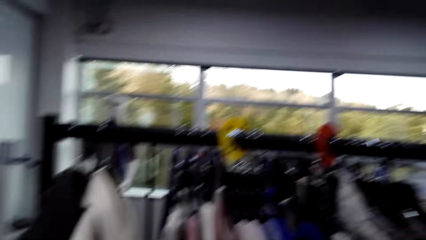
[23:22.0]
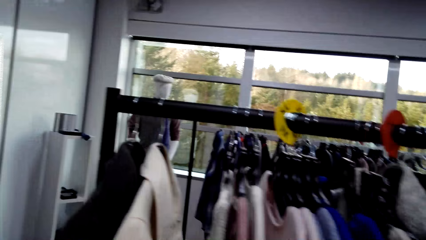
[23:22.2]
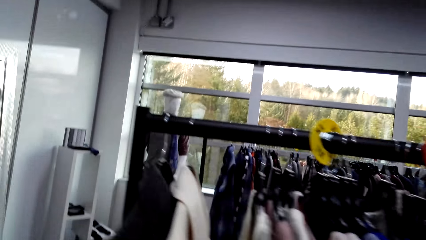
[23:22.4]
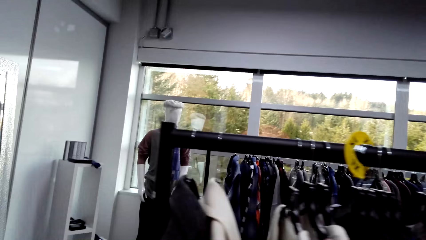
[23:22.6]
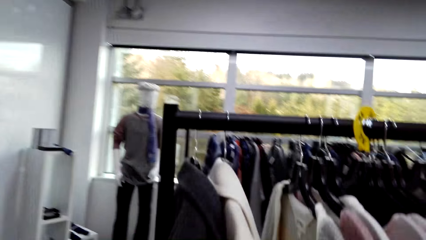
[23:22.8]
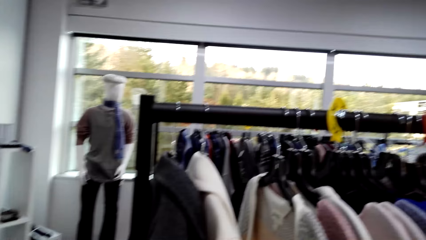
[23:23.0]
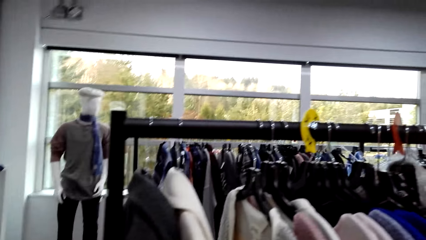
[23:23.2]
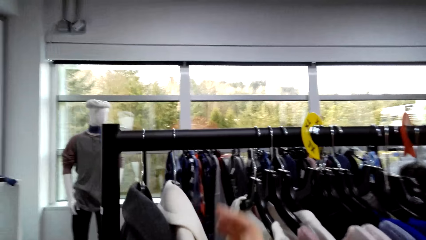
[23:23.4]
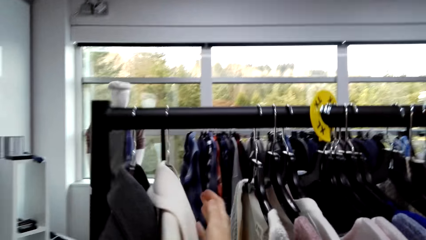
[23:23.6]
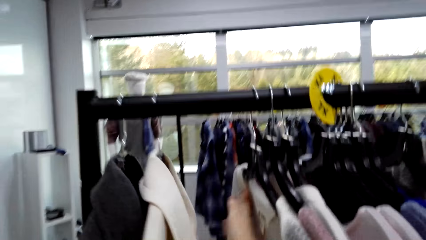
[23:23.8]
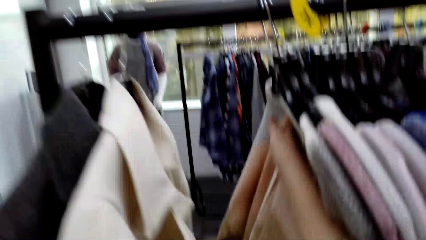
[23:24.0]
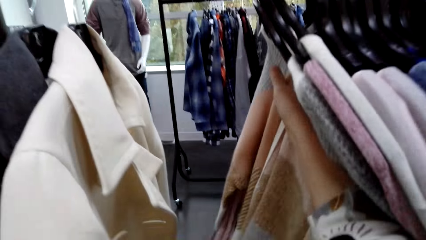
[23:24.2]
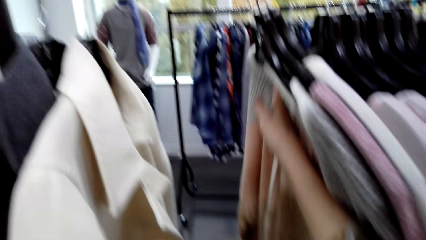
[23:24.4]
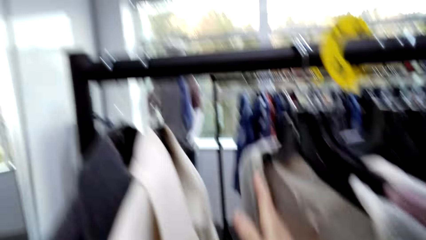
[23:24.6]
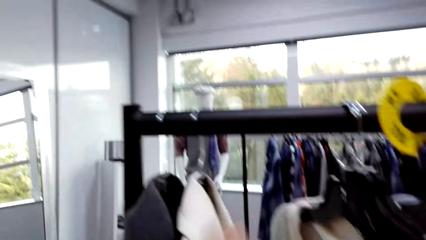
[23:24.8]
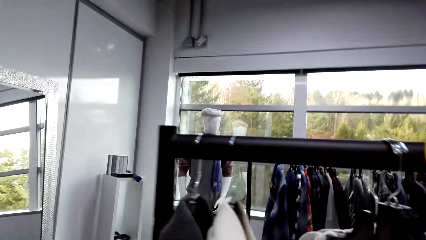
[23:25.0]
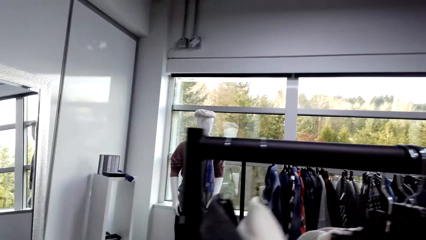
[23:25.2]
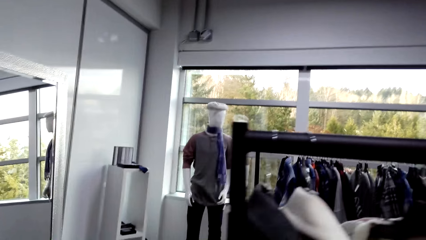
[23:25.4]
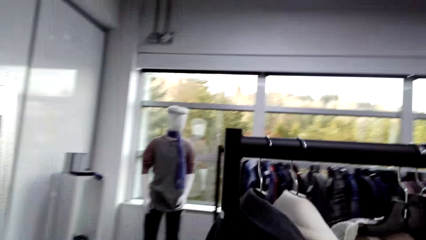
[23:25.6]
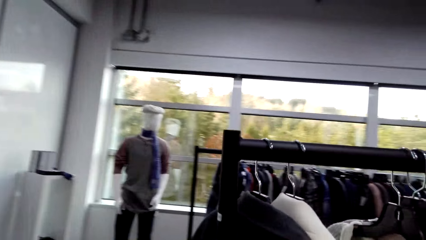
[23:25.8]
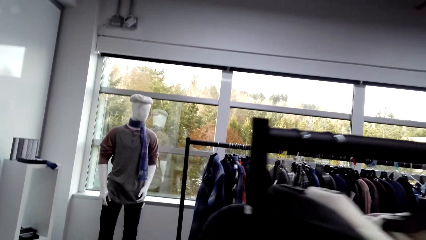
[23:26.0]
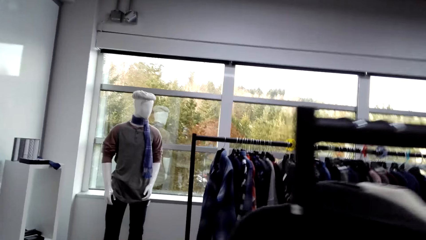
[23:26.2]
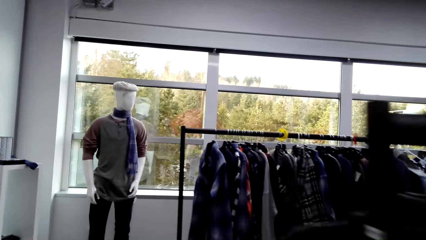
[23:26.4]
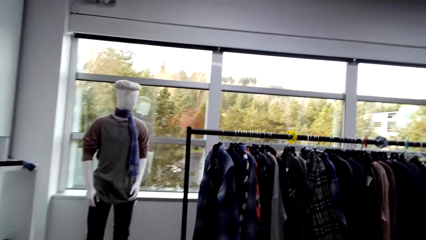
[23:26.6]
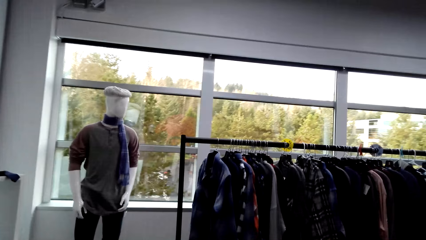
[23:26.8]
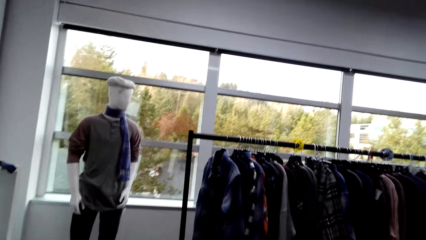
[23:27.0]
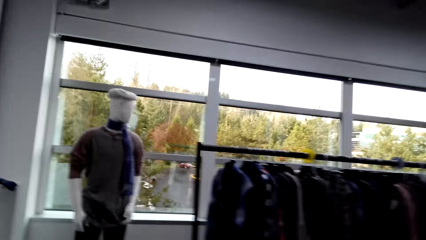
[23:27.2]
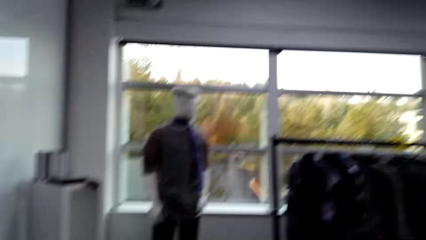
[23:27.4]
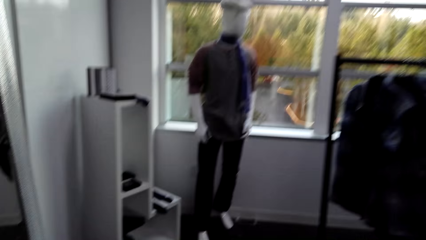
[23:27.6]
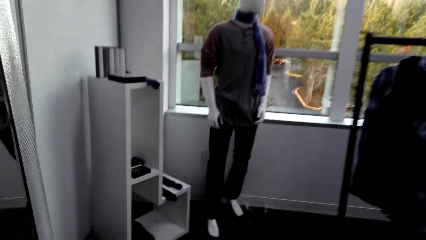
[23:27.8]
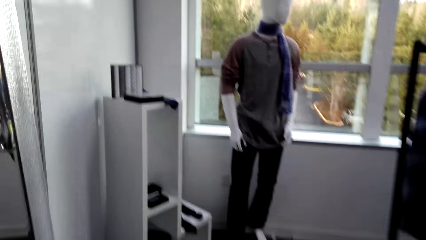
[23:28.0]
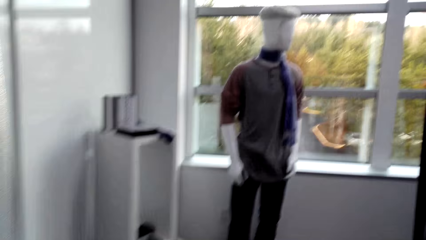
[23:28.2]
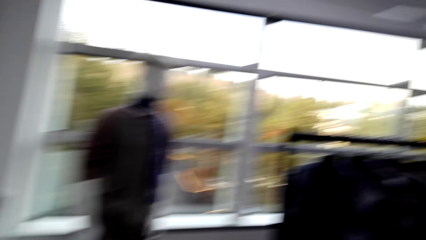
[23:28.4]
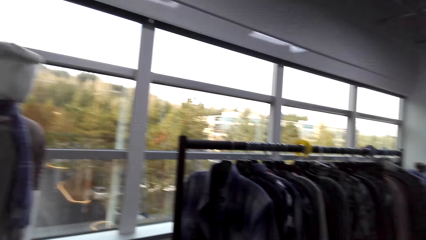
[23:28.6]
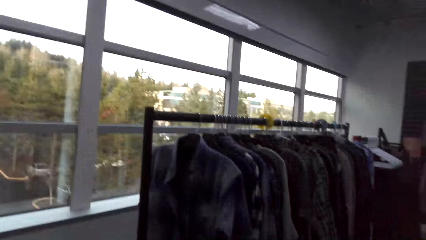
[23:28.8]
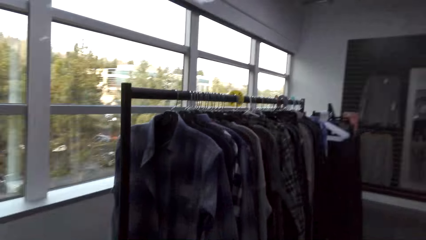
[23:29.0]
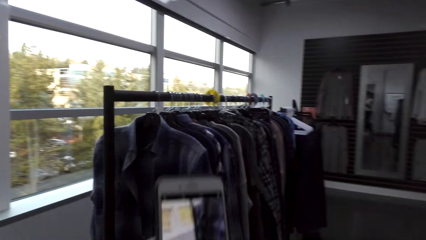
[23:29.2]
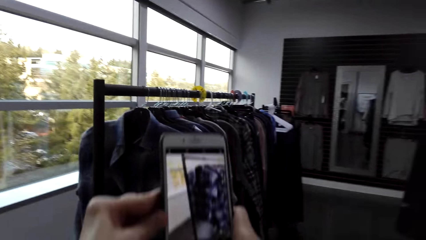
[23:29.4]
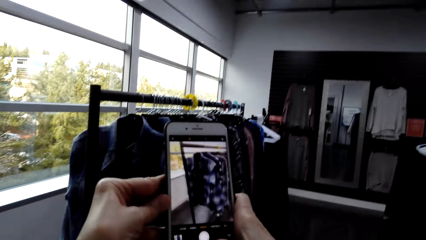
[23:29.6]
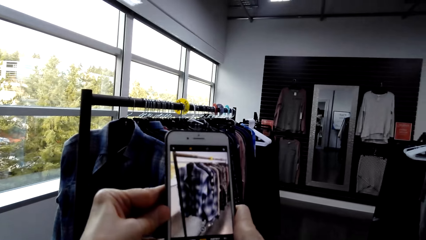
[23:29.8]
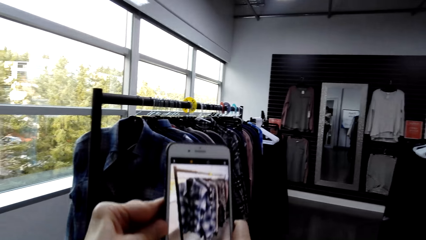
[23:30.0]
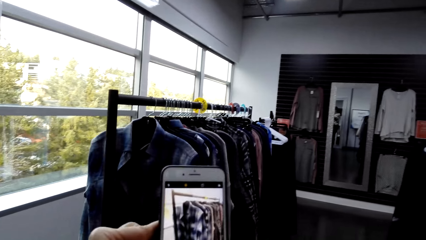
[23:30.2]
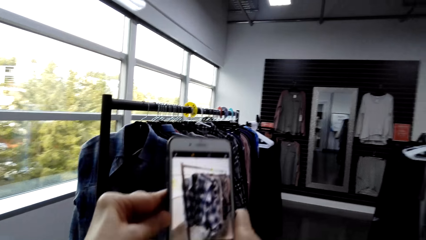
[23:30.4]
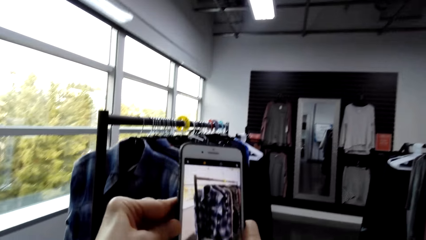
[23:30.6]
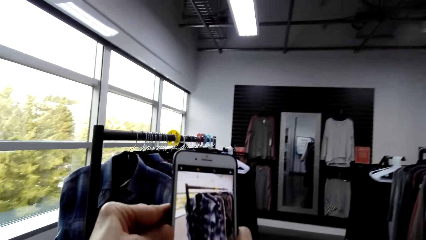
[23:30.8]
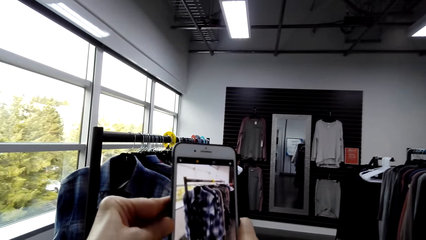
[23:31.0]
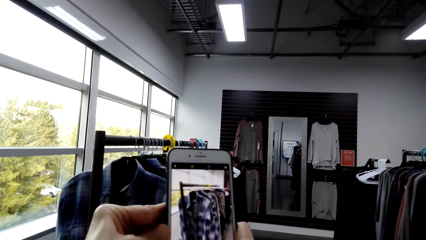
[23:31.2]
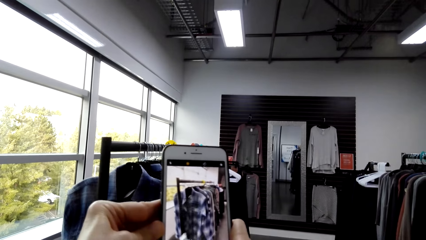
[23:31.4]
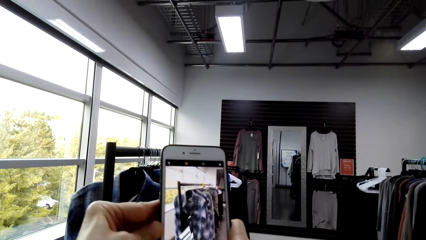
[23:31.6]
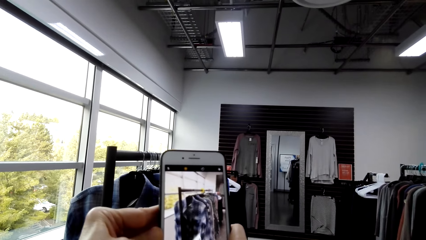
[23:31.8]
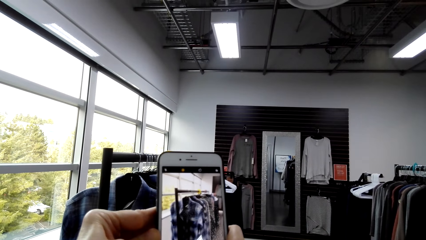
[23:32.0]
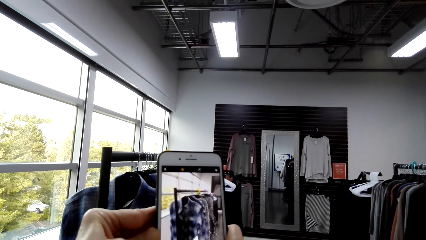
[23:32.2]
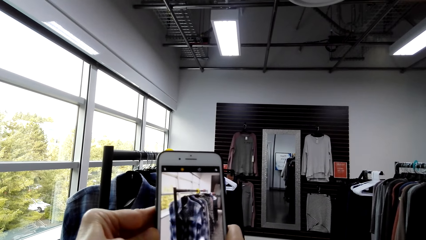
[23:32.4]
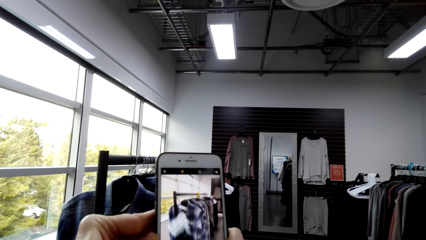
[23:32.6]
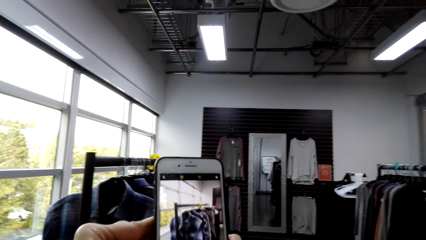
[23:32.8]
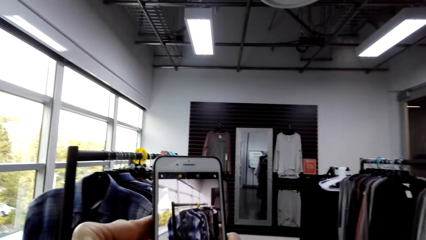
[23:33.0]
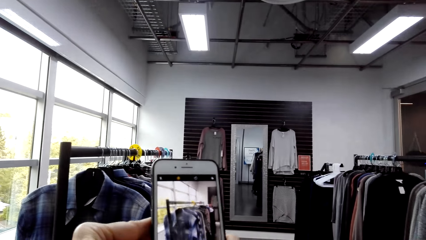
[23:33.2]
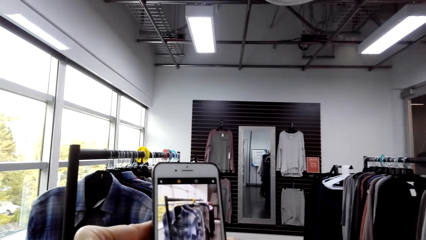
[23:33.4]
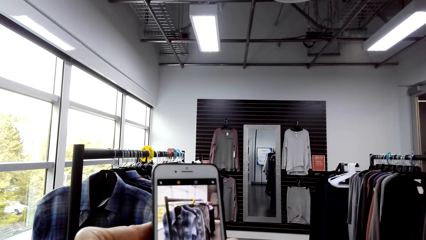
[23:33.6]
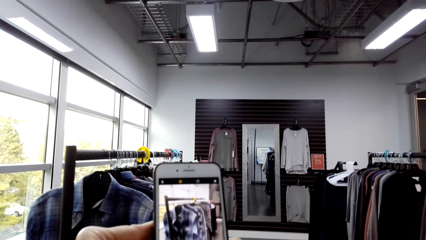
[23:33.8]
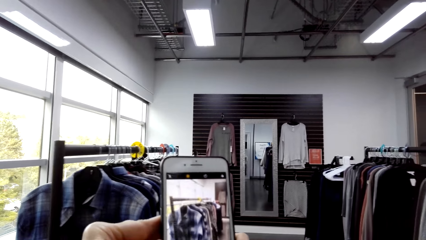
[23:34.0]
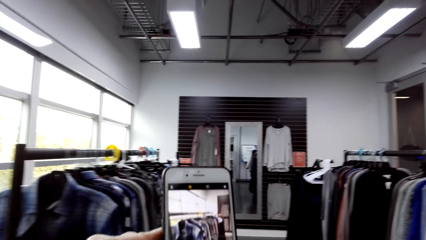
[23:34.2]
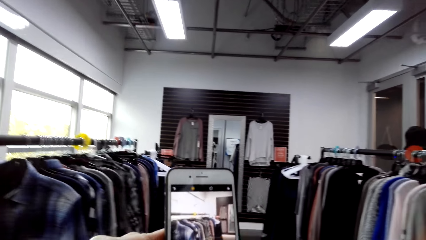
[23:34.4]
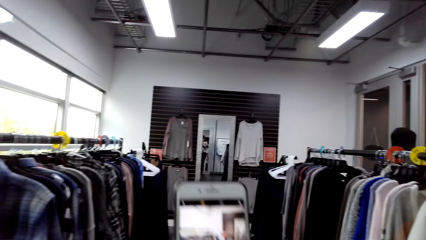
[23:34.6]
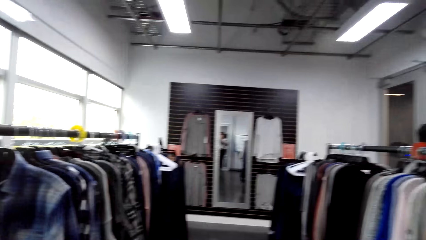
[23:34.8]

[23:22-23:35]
The camera wearer walks across the store. They move the hangers on the stand. They move the clothes on the clothes rack. They walk across the store. They take pictures of the shirt with the phone.

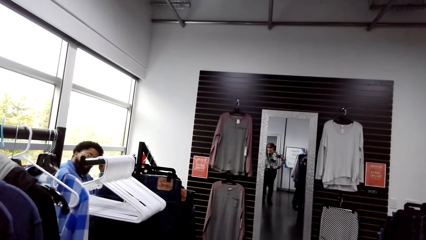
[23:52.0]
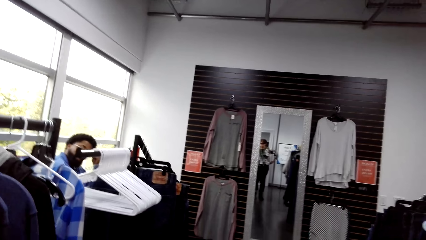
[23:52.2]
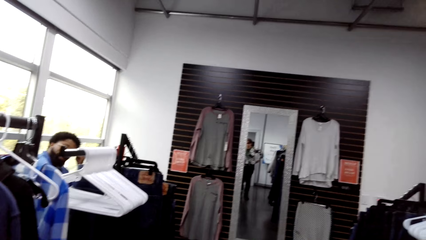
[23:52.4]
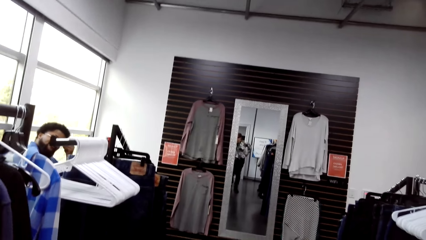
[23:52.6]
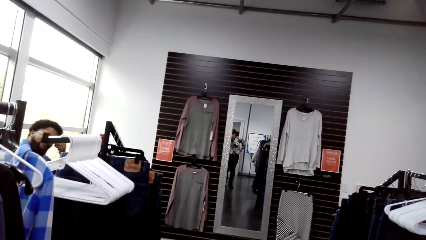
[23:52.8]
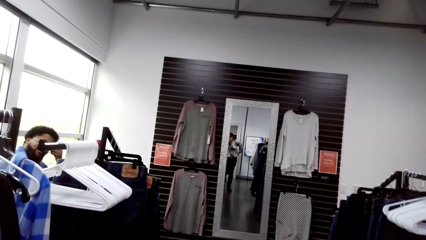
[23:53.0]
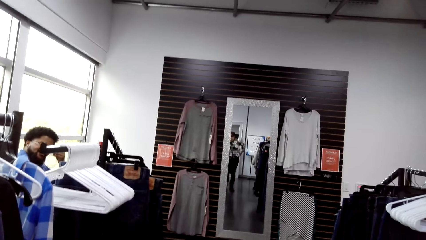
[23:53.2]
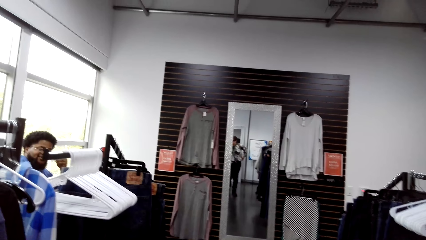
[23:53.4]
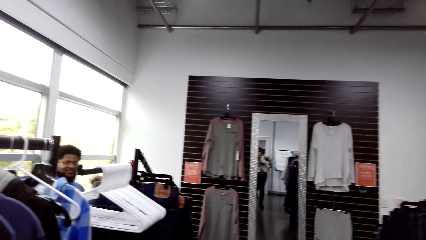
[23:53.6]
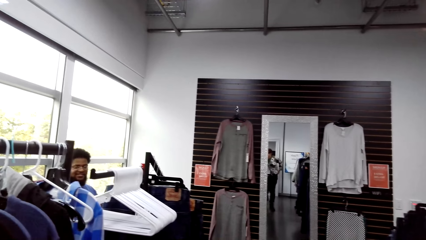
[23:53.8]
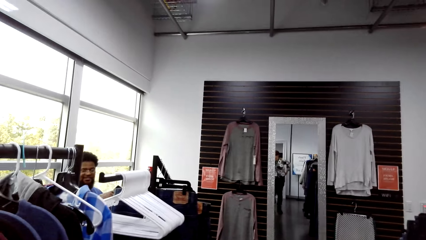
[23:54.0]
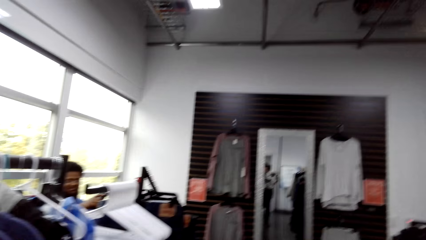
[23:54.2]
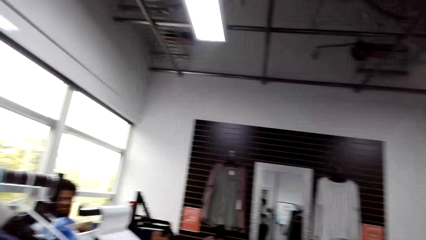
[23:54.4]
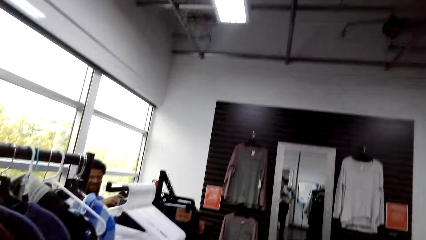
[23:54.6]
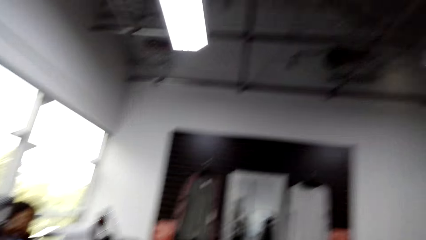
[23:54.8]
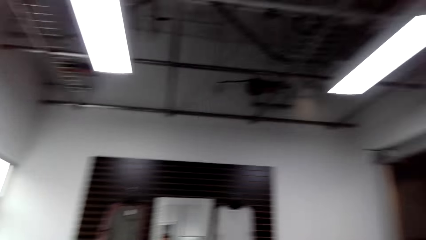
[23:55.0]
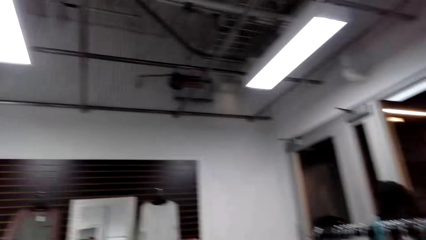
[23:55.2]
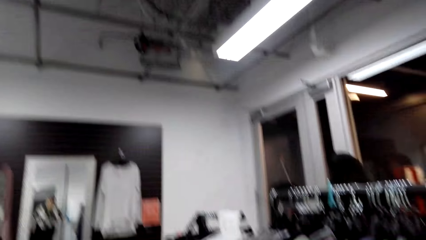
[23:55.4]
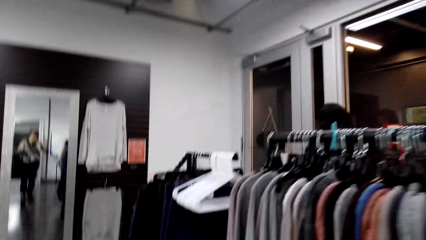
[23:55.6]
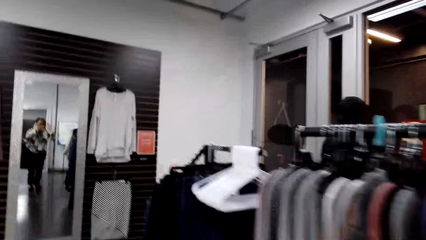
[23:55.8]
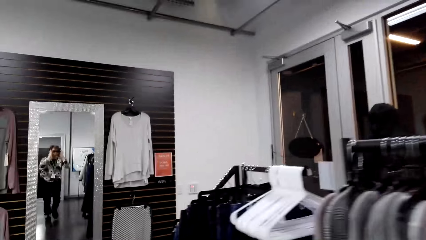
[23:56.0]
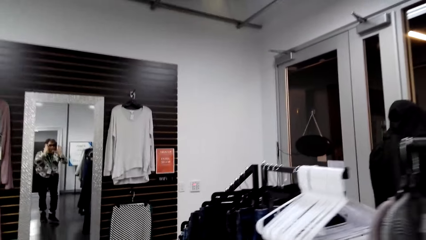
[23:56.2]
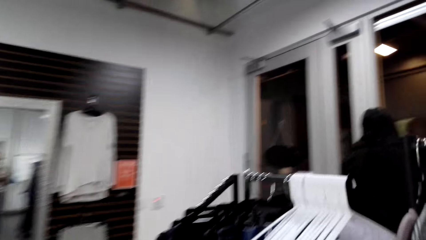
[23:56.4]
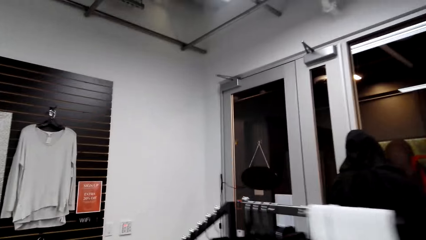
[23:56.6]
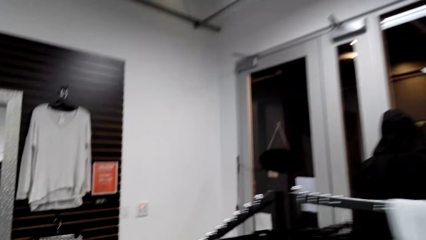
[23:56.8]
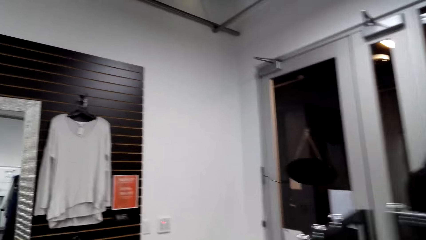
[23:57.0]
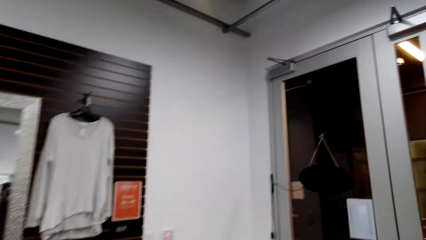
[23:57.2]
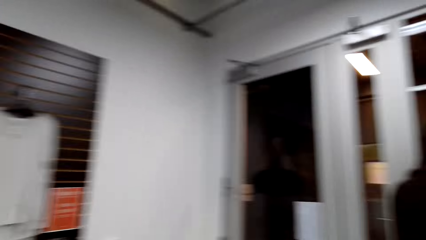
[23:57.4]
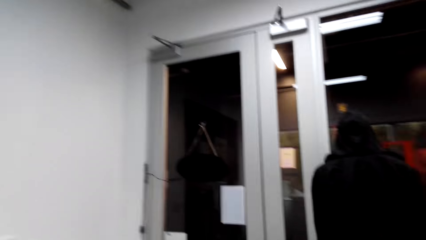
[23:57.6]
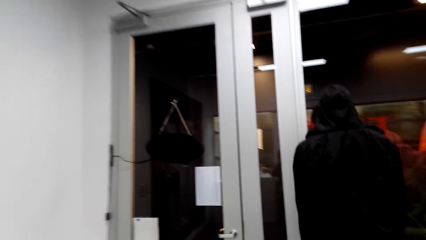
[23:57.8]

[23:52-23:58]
A person sits across the store. The camera wearer walks across the store.
